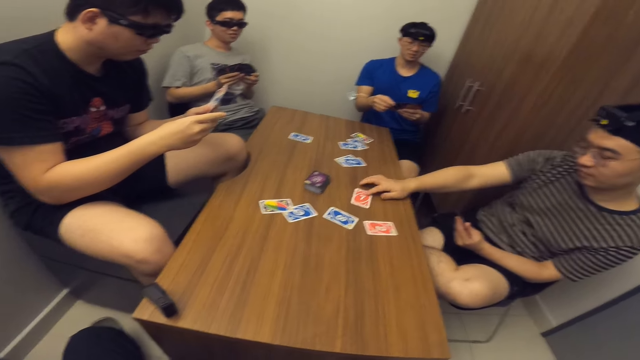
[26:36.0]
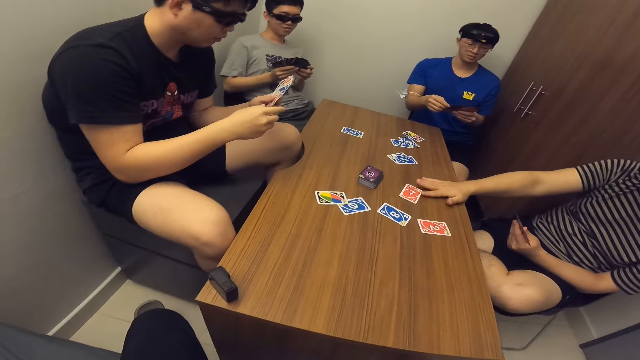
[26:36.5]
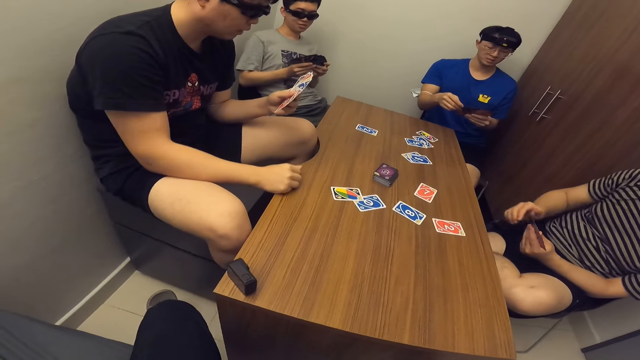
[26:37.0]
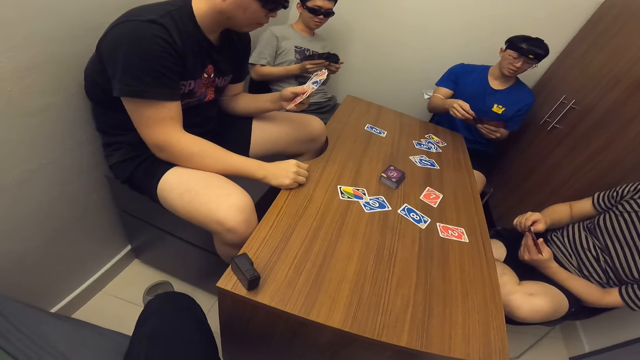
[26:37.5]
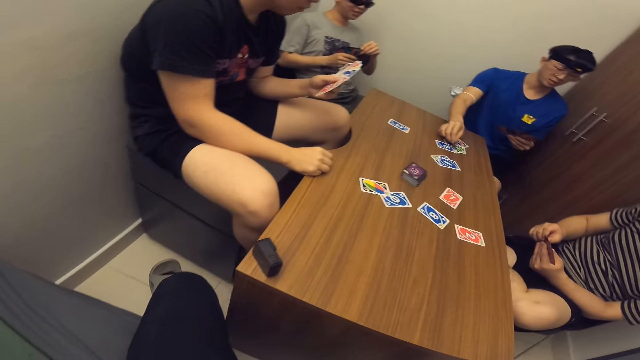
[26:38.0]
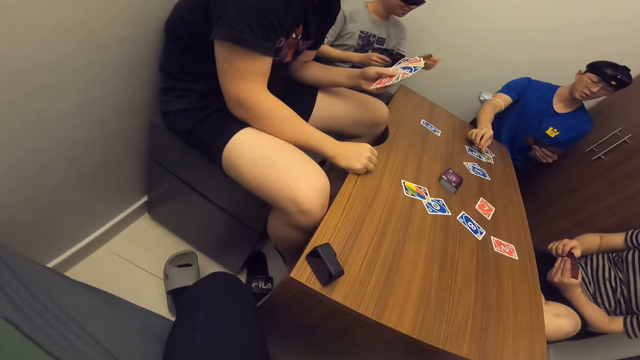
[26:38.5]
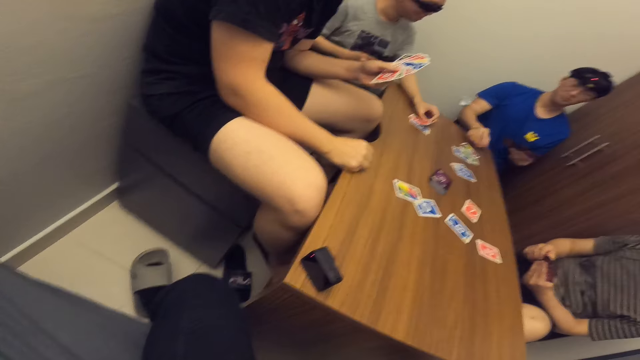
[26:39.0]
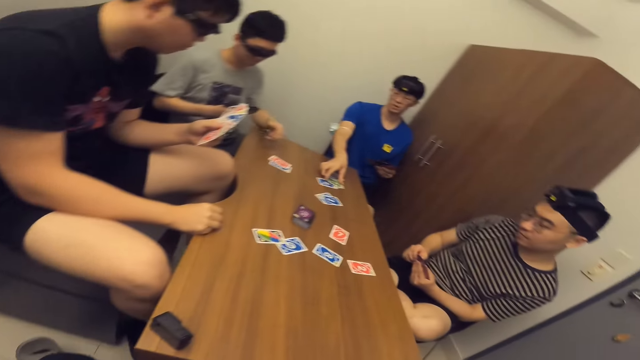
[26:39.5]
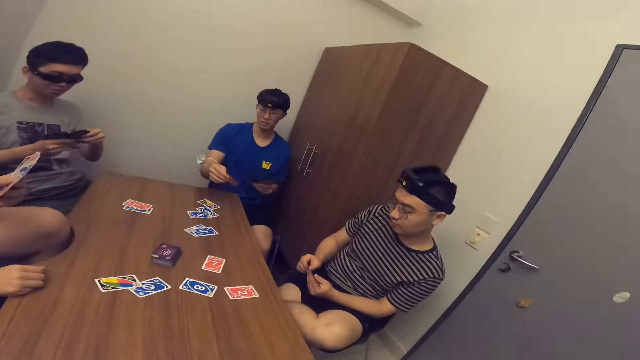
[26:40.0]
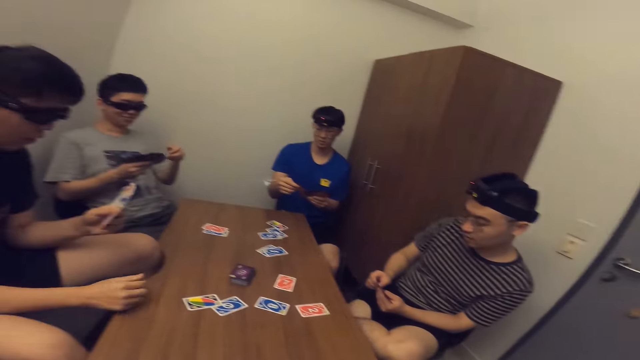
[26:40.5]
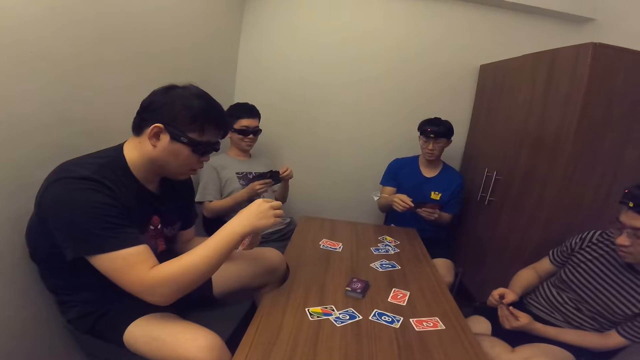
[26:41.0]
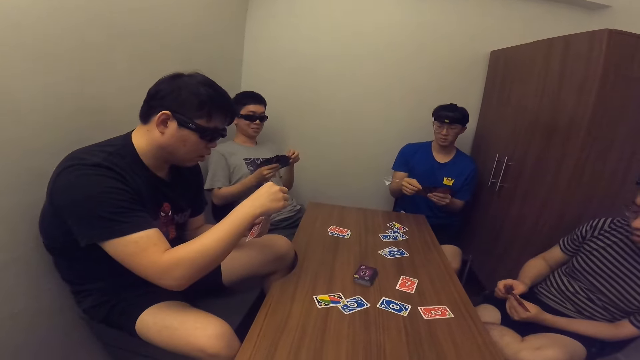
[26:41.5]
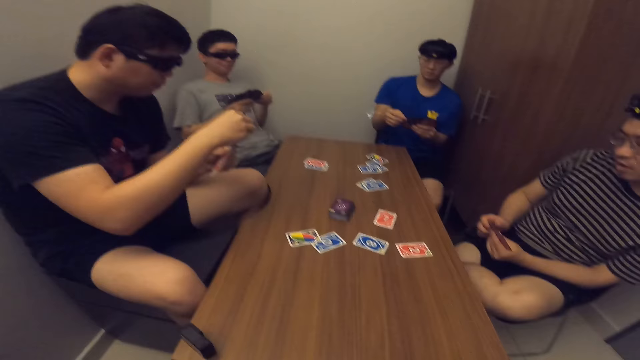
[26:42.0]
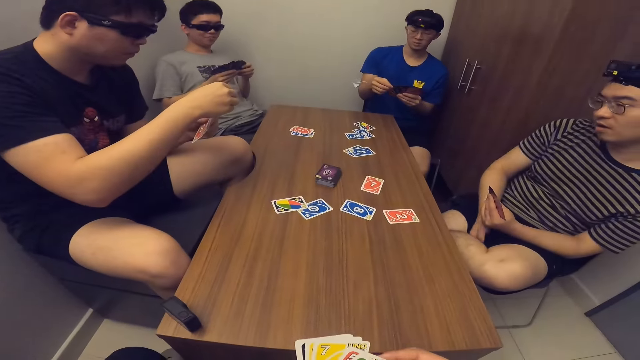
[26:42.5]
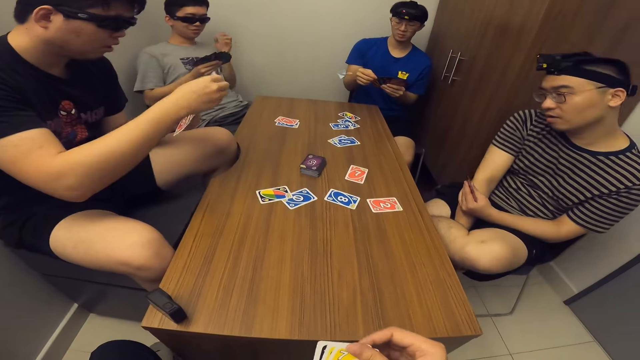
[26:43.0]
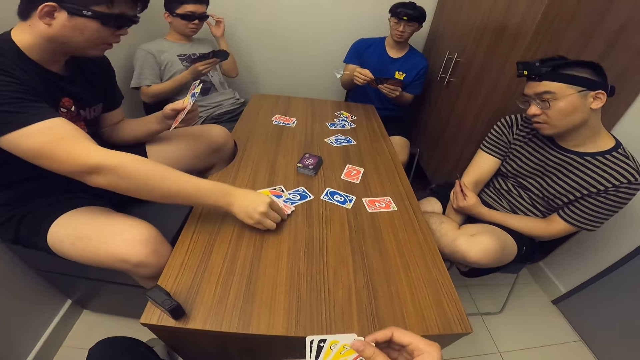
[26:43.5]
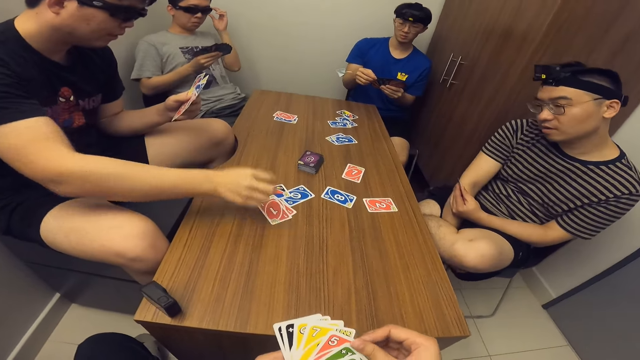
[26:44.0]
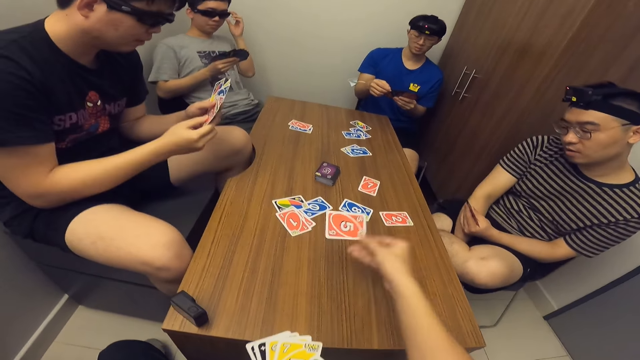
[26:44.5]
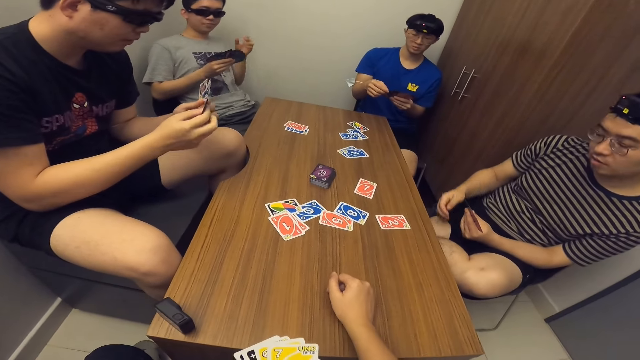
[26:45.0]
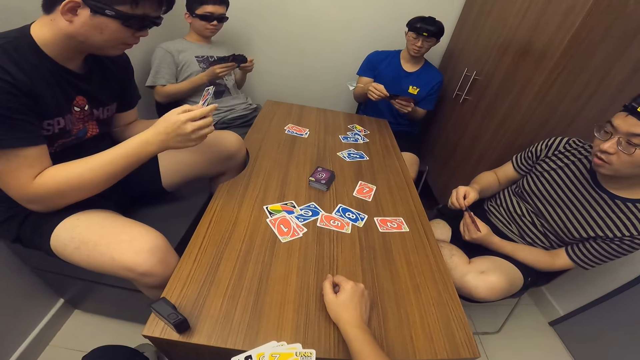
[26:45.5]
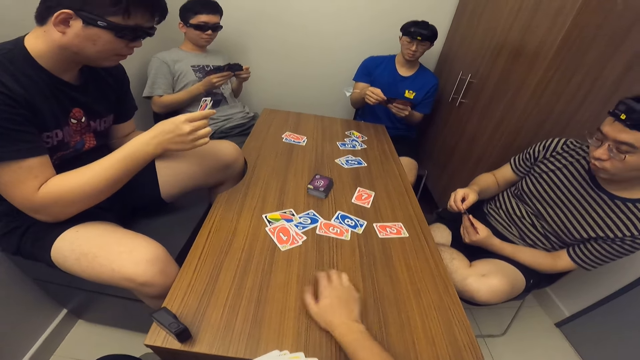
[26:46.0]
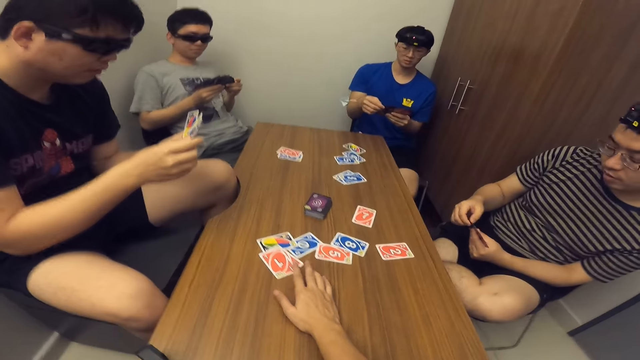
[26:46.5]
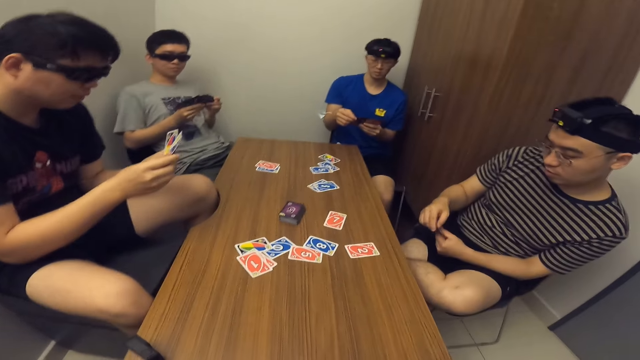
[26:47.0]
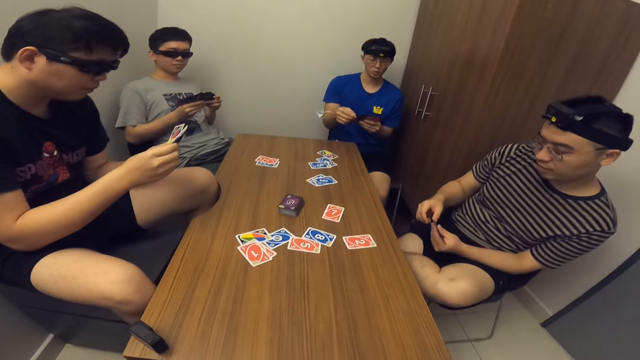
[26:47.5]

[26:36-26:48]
A man drops a card in his hand on the table. Another man drops a card in his hand on the table. A third man drops a card in his hand on the table. The second man picks a card from the table. A fourth man drops a card in his hand on the table. The camera wearer drops a card in his hand on the table. The fourth man scans through the cards in his hands.

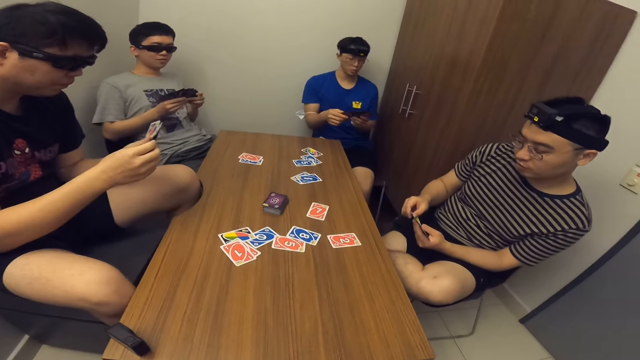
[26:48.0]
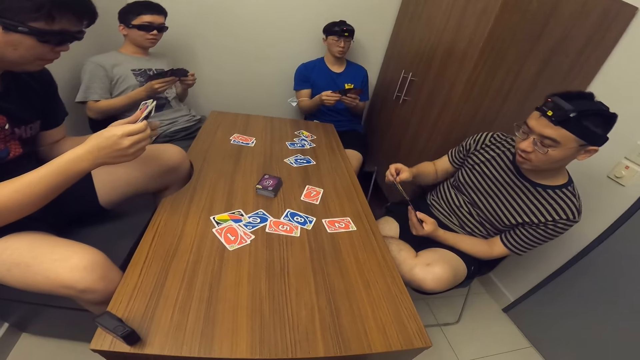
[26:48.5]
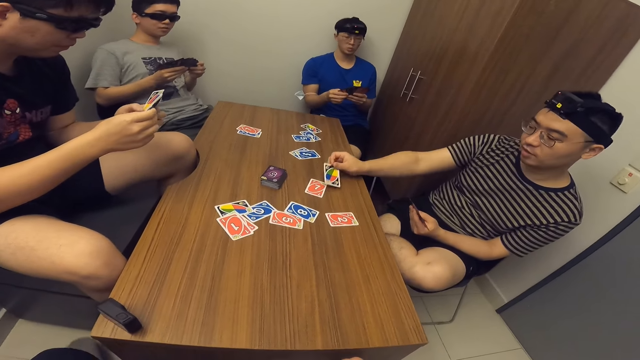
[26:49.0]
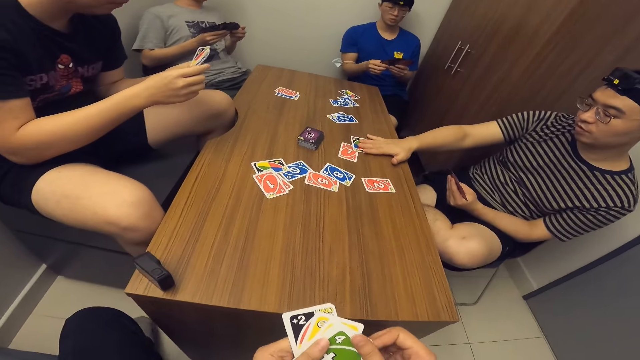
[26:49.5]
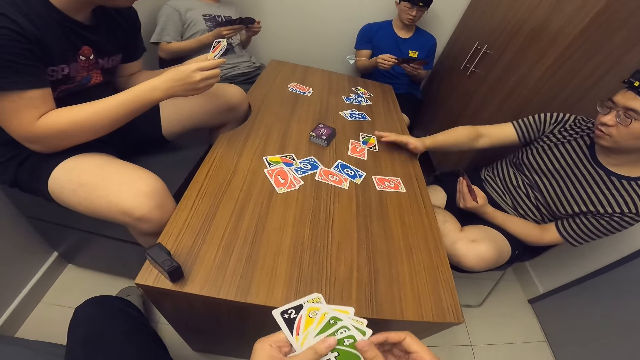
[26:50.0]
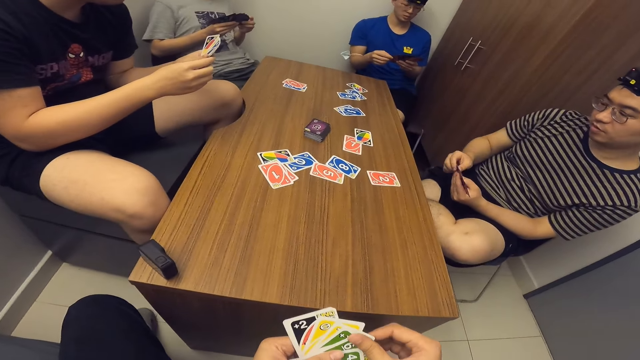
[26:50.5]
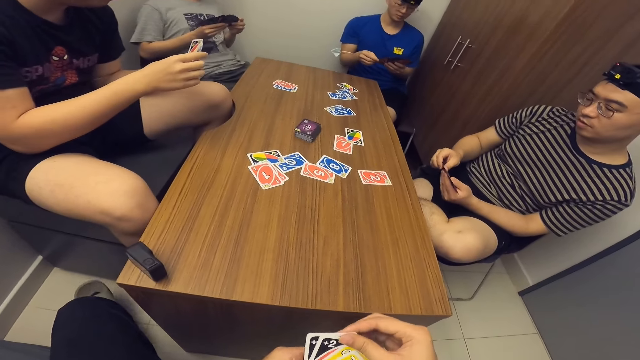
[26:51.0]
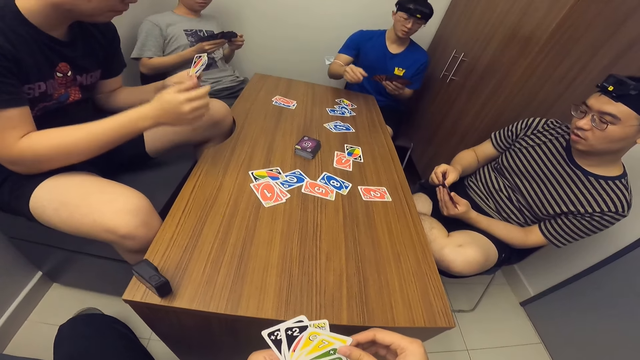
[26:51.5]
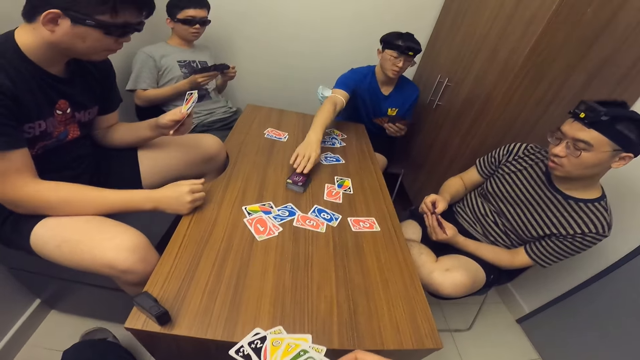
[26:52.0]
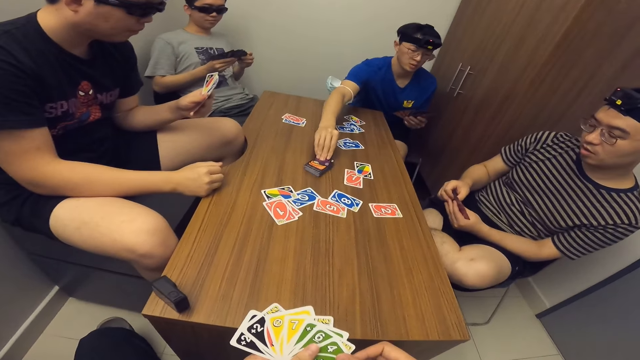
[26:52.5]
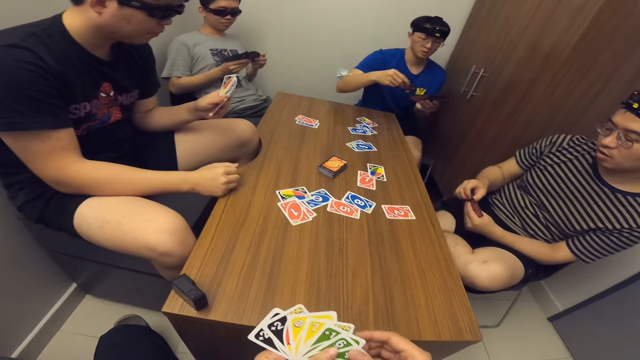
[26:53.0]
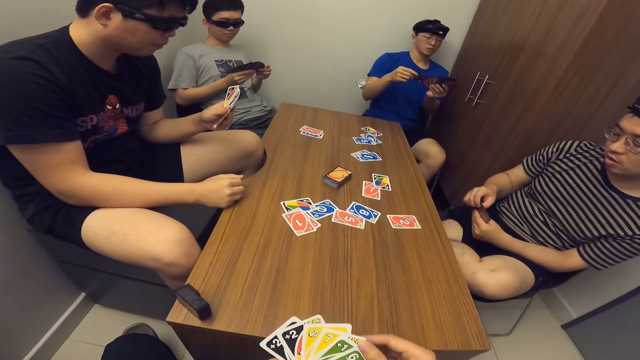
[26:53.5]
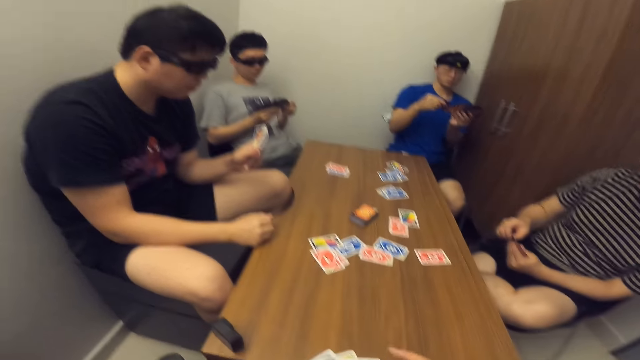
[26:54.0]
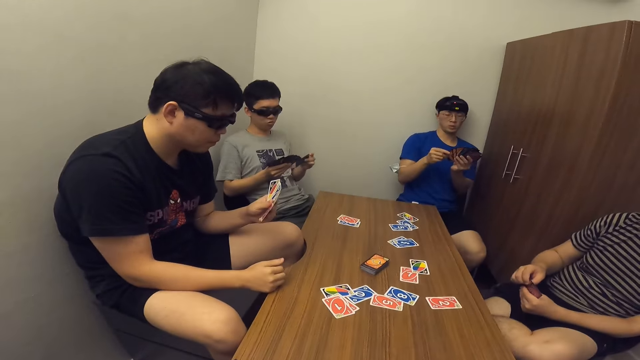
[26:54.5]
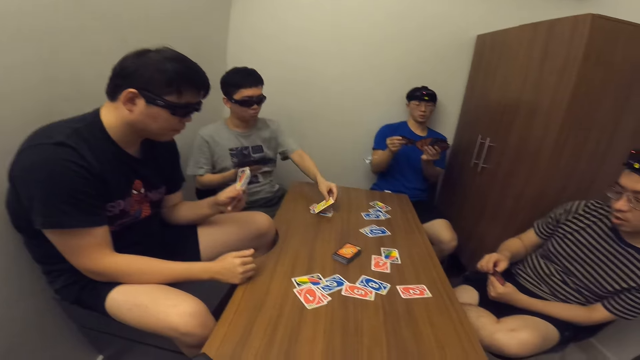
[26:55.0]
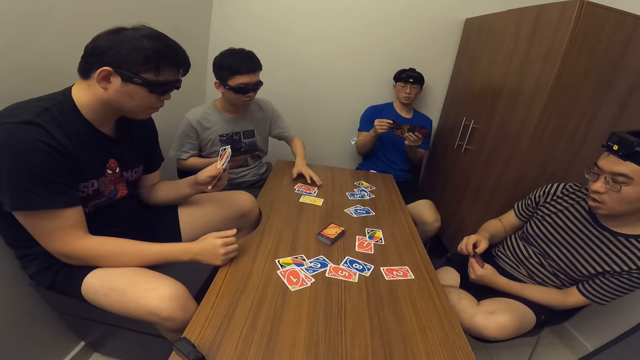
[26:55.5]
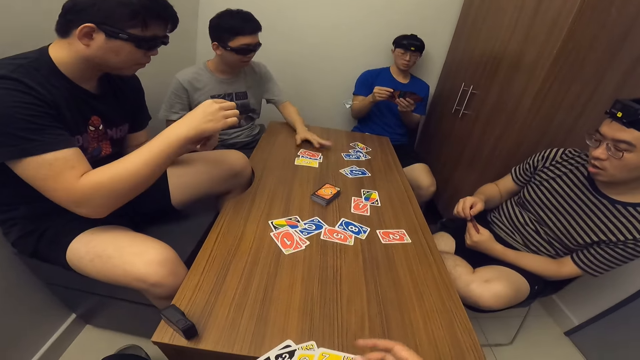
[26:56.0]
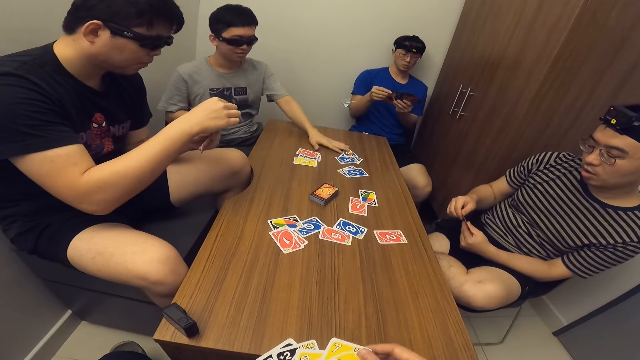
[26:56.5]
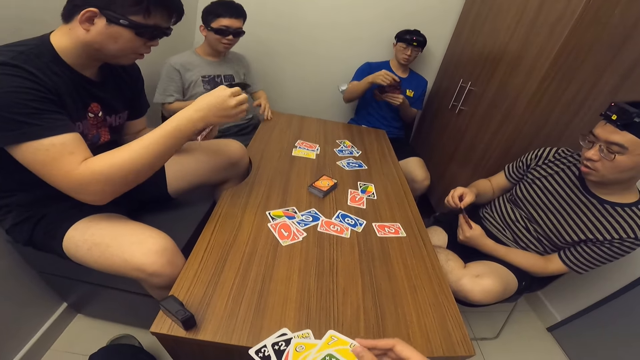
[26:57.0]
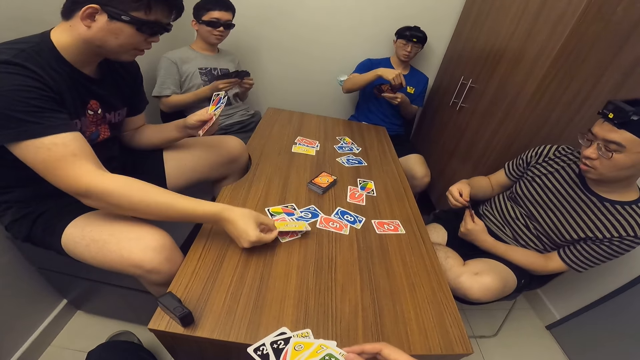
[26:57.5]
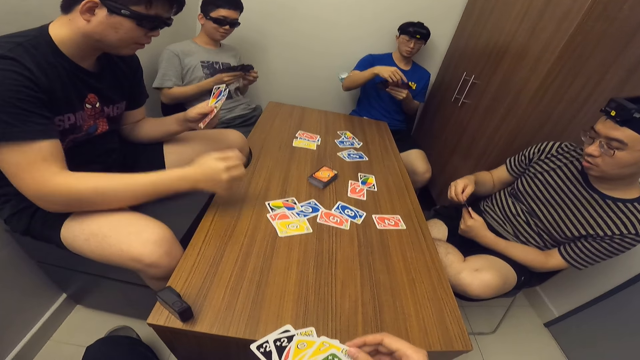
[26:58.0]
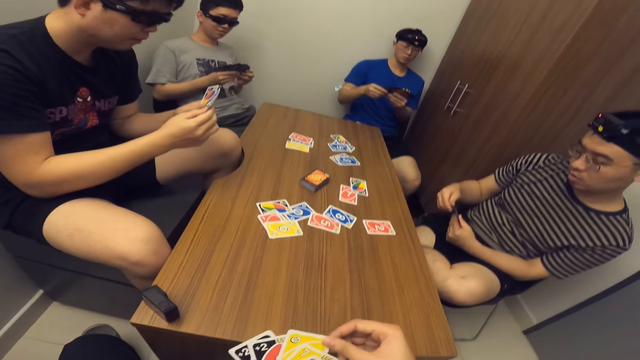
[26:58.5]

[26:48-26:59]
A man drops a card in his hand on the table. Another man picks a card from the stack of cards on the table. A third man drops a card in his hand on the table. A fourth man drops a card in his hand on the table.
